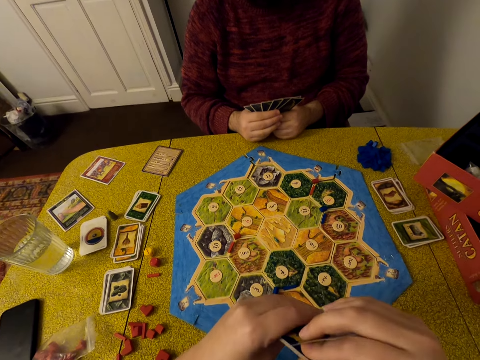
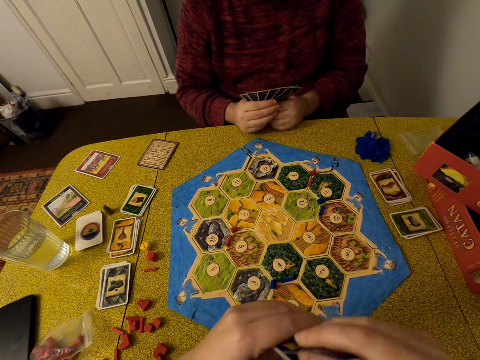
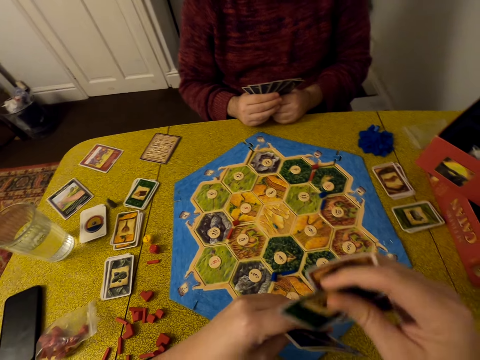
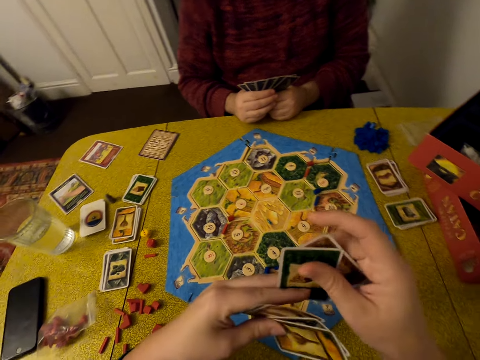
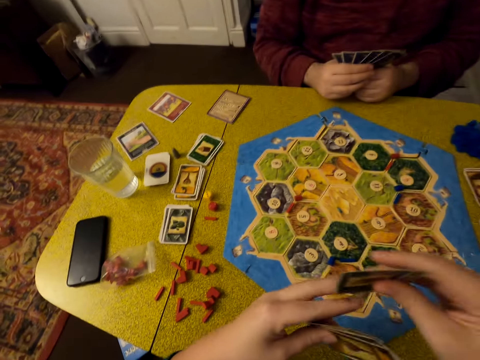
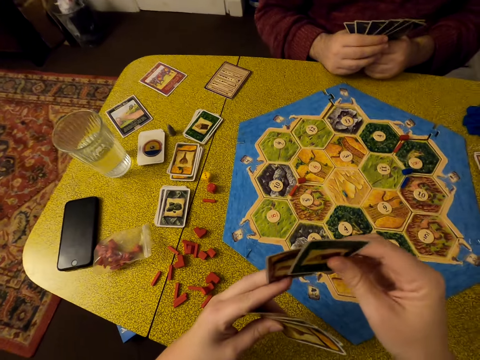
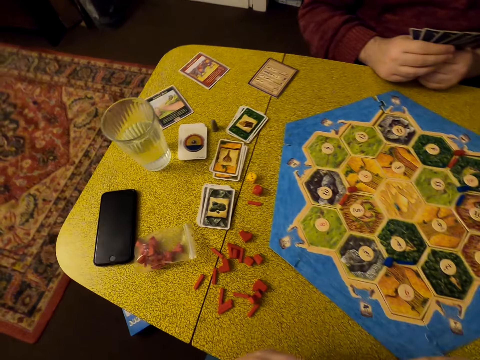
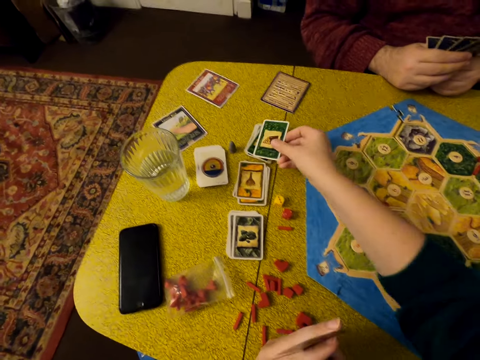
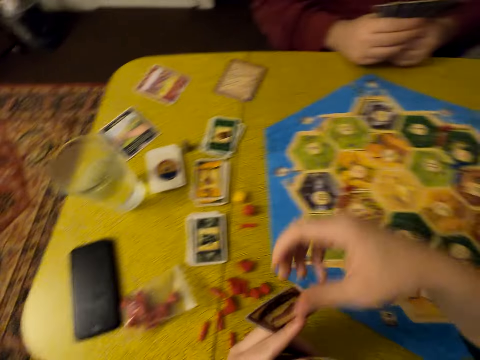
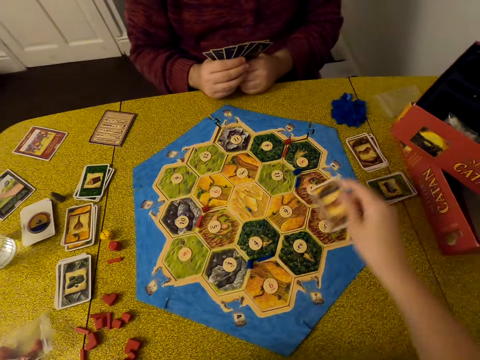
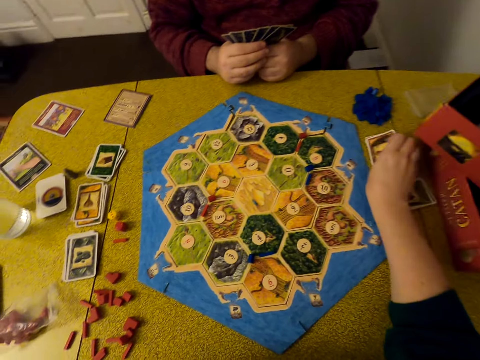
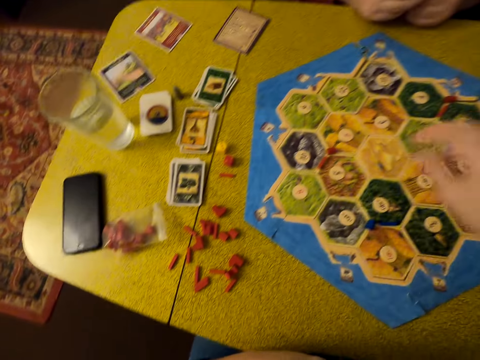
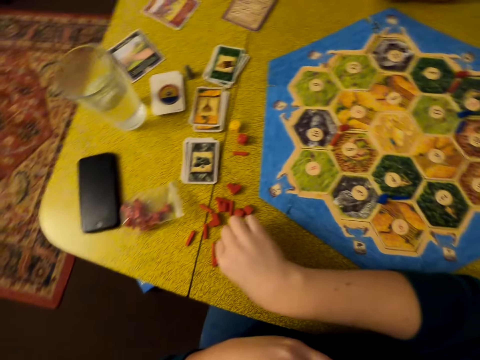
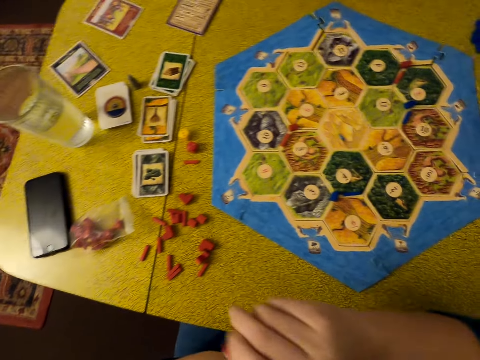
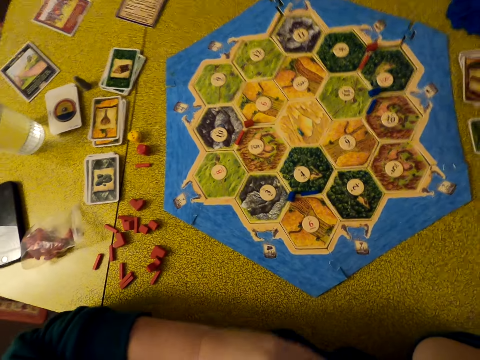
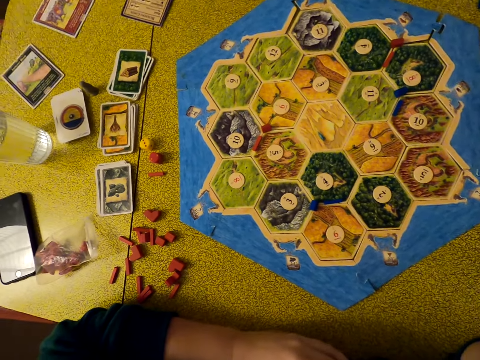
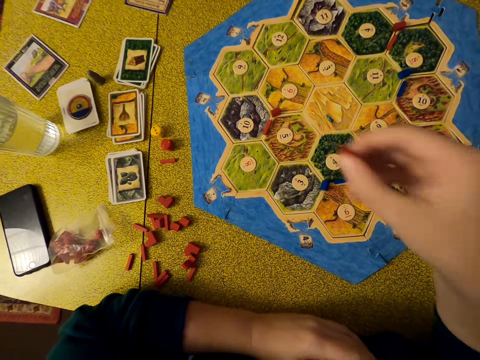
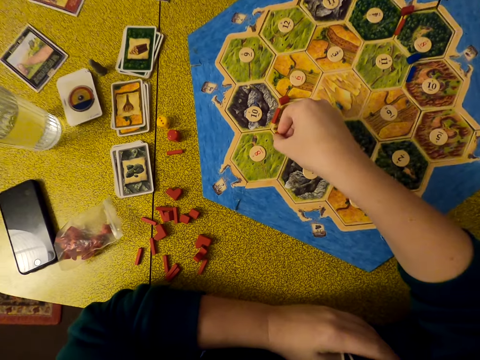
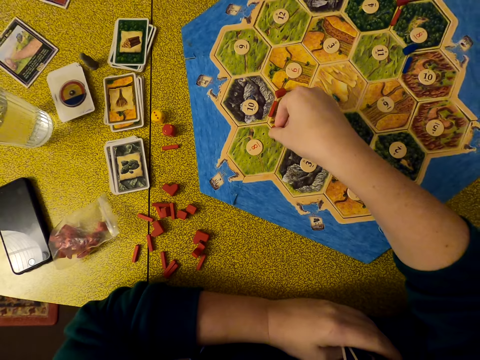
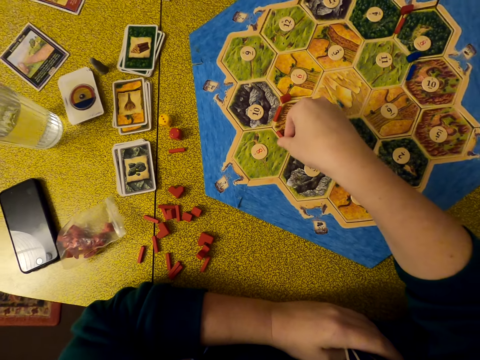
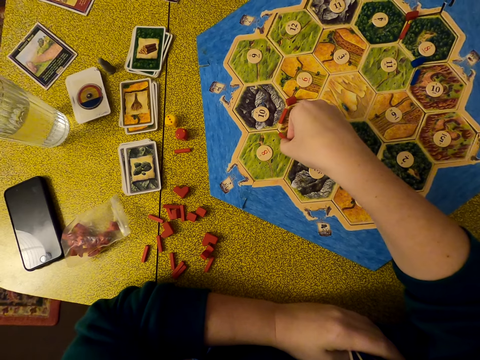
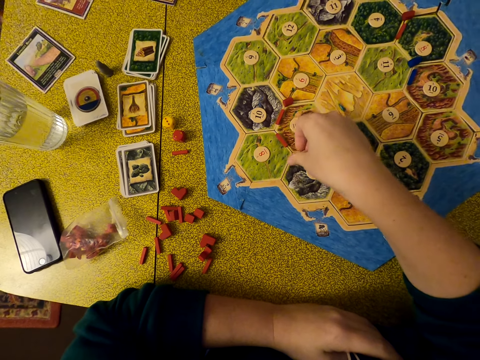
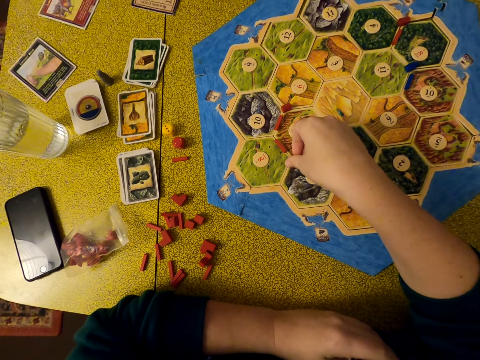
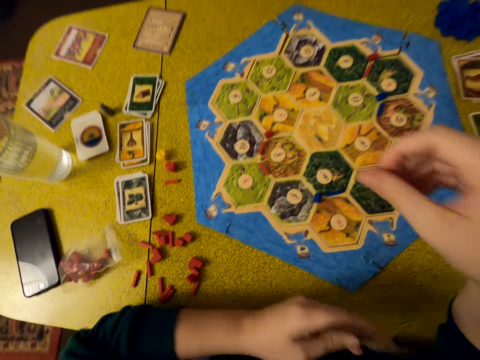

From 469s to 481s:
The camera wearer looks around. They pick a card. They look around. They put the card on the table. They pick cards. They put the cards on the table. They pick bricks on the table. They lean a hand on the table. They put the bricks on the pattern.

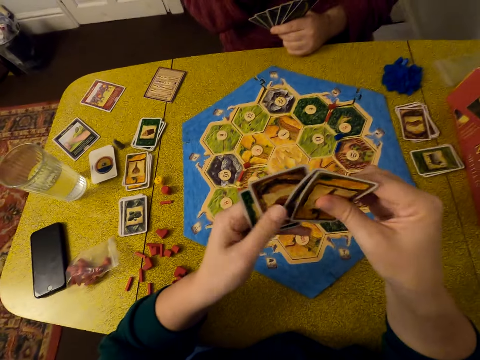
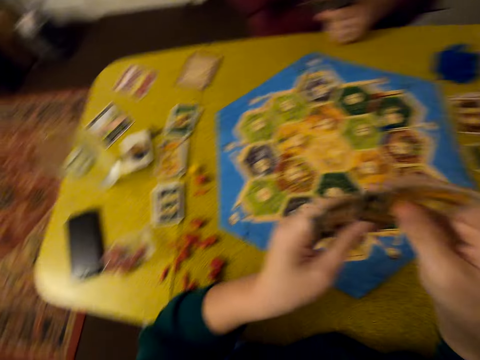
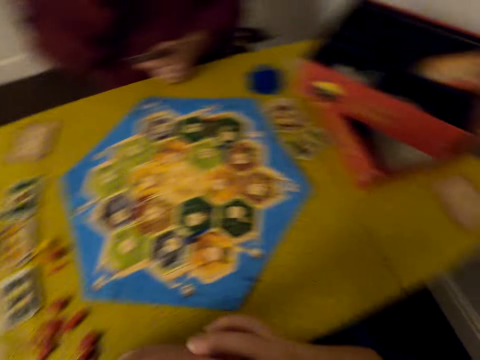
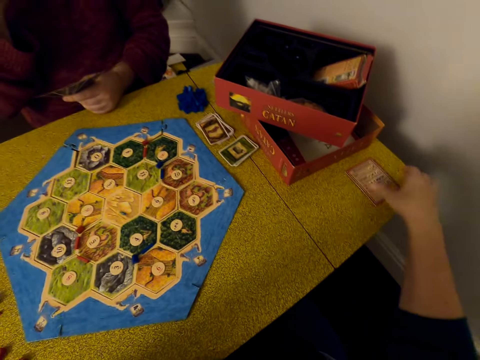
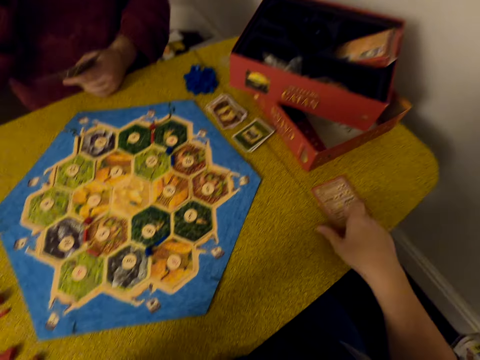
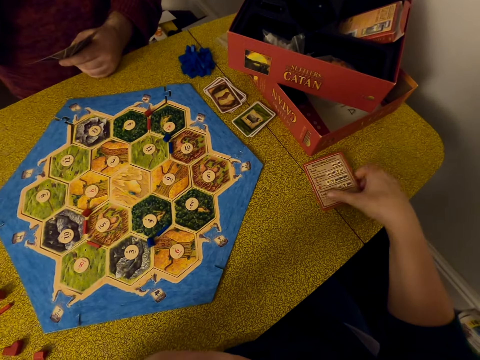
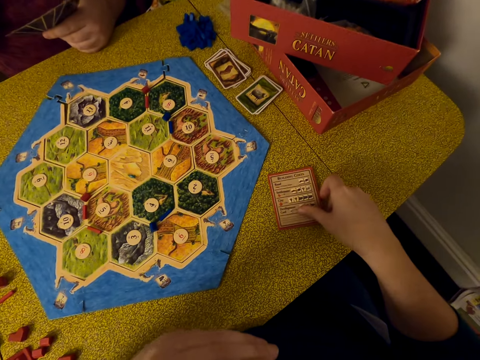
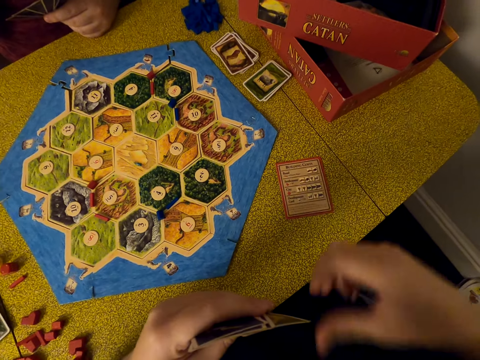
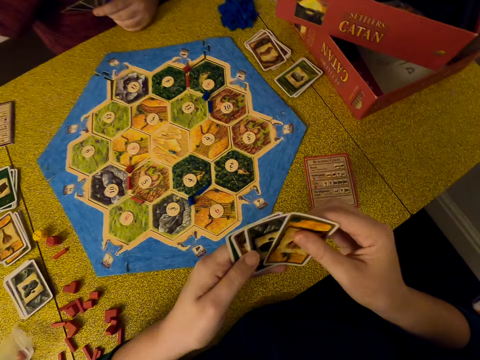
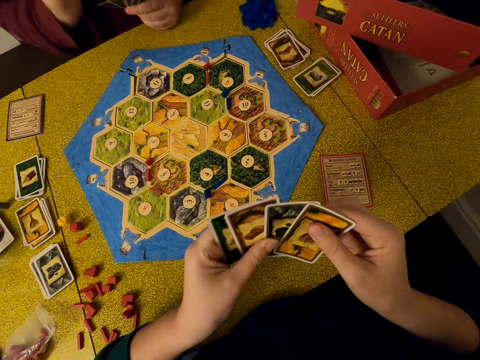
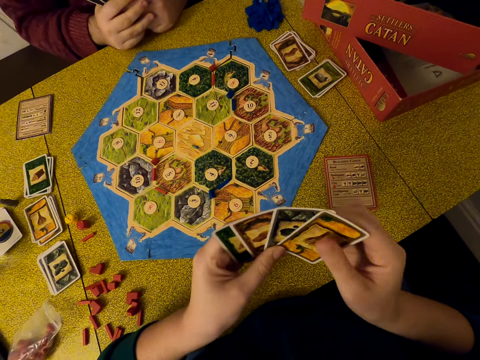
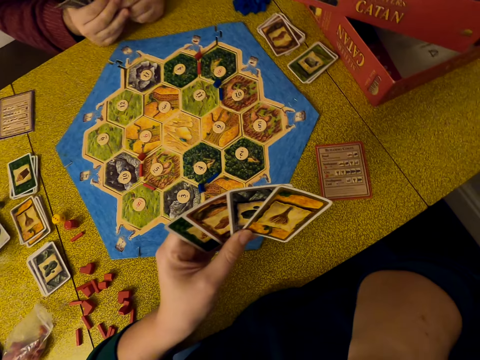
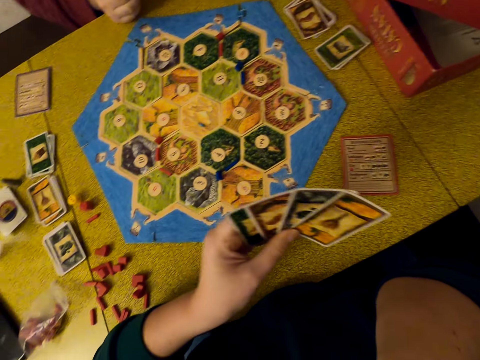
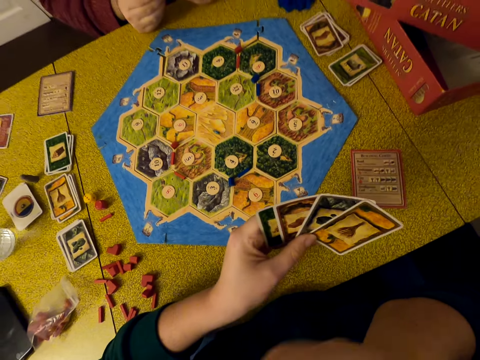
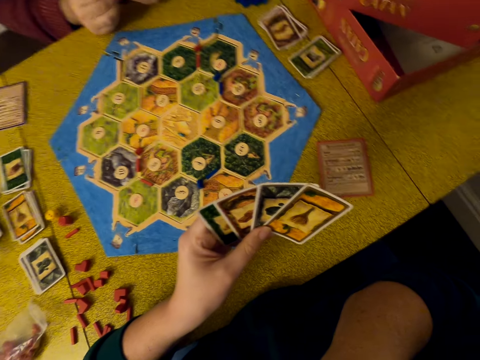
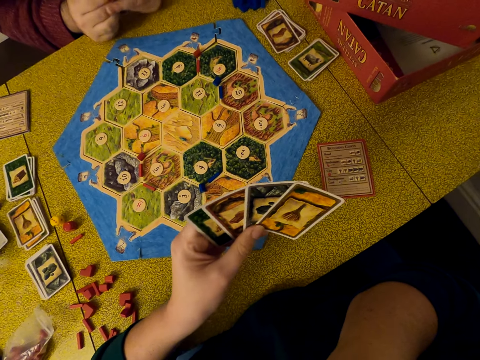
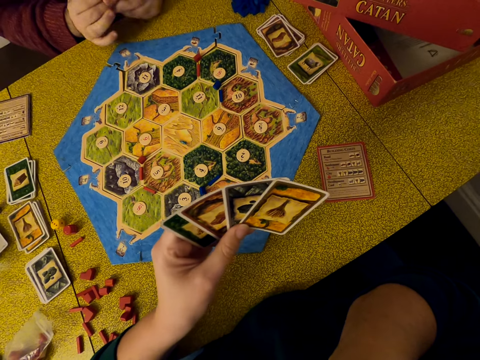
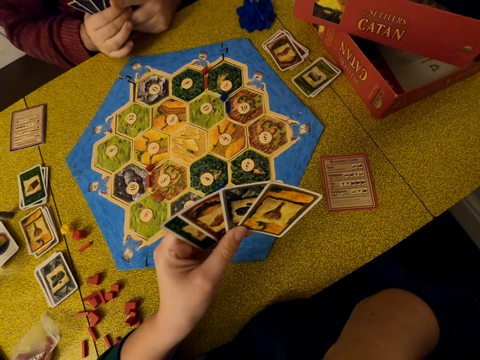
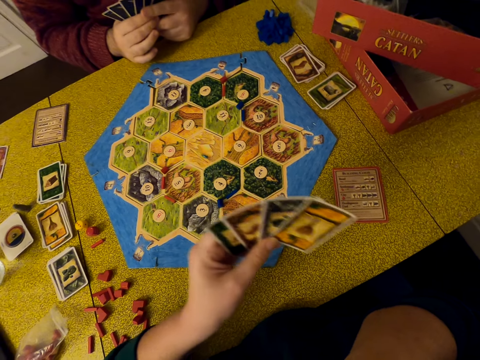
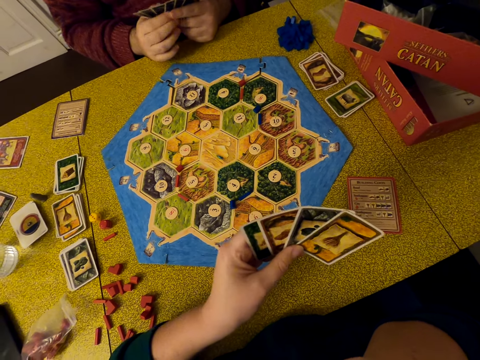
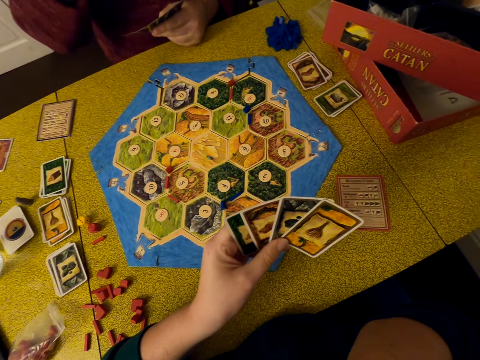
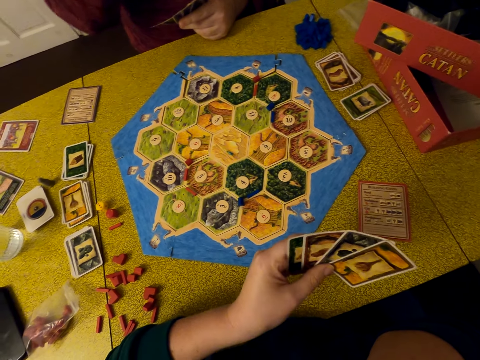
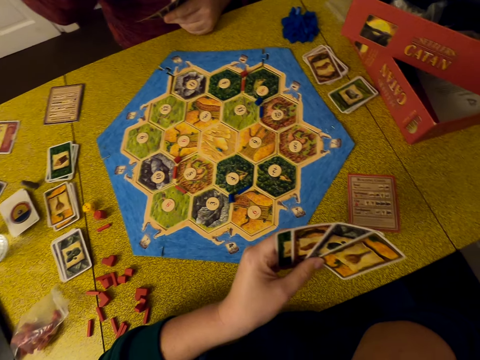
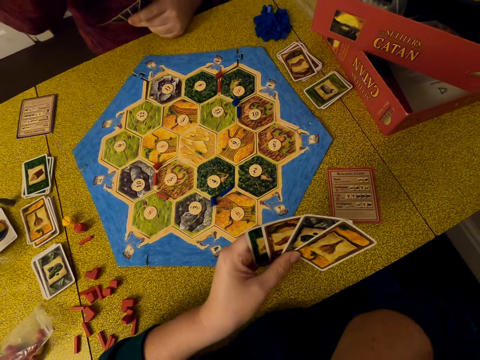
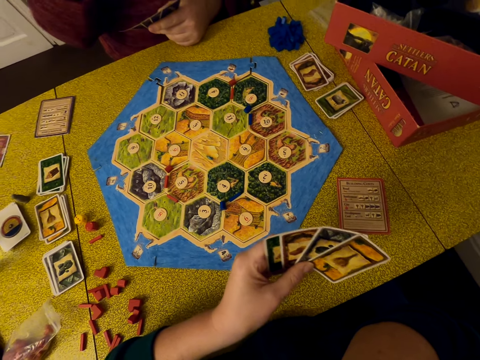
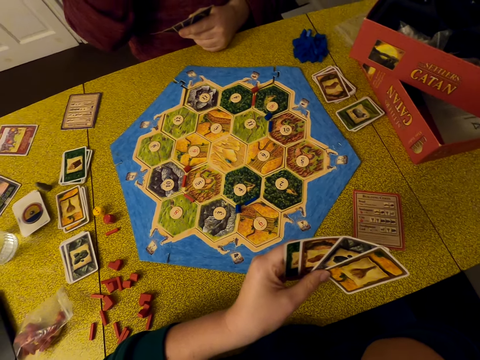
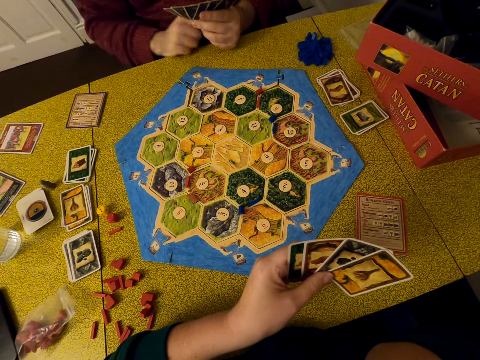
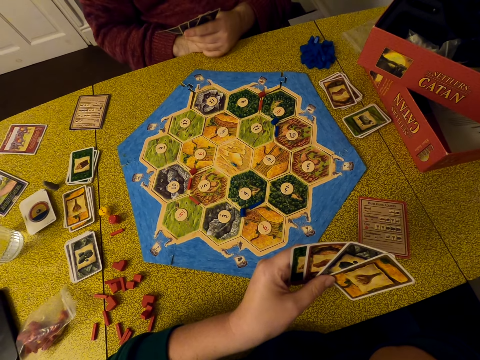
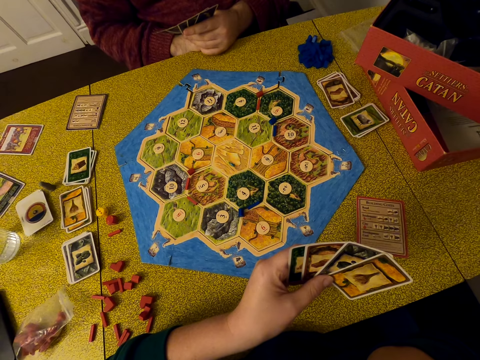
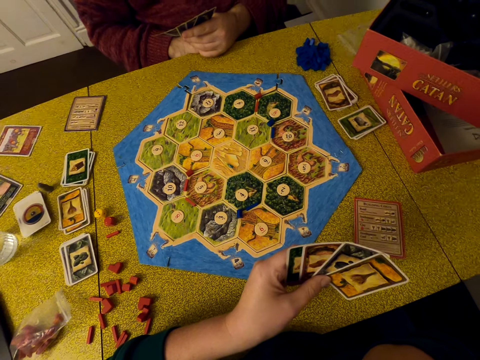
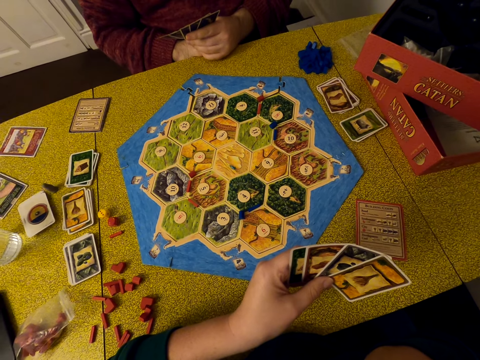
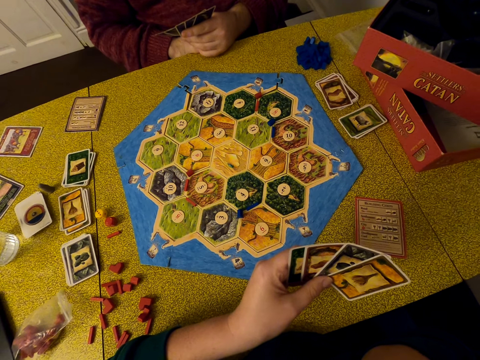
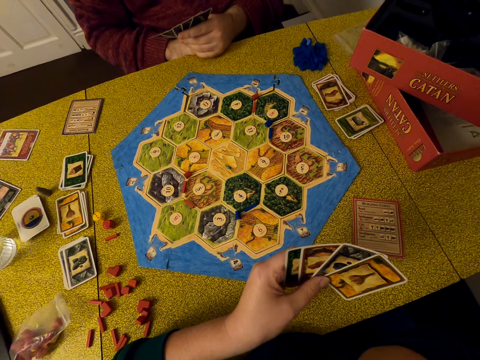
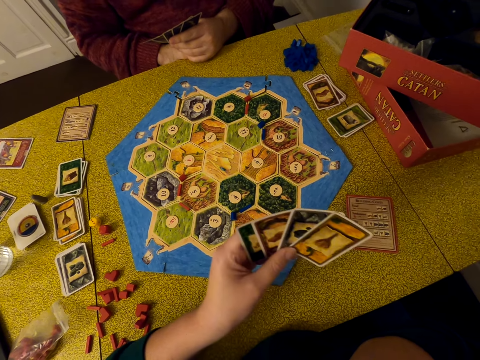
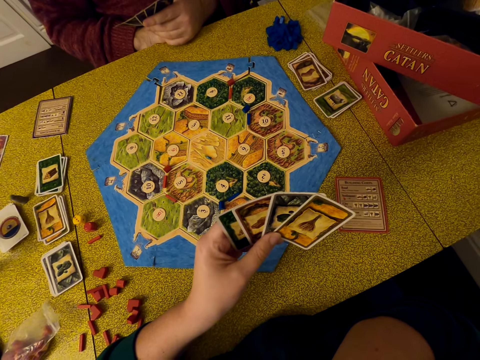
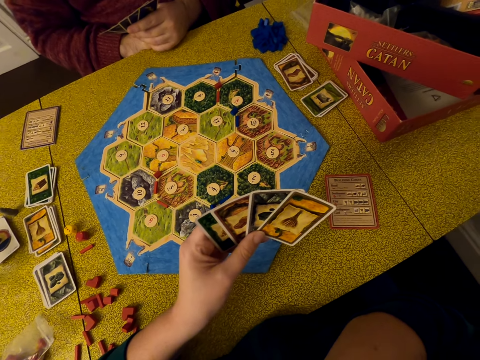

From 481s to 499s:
A man holds cards. The camera wearer moves cards. They select cards. They look around. They move the cards on the table. They move the cards. They select cards. The man holds cards. The camera wearer touches their face. They look around. The man moves his hand. He moves his hand again.
